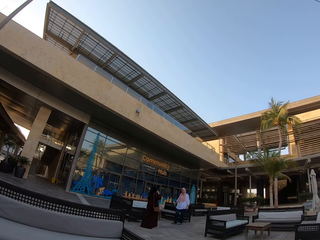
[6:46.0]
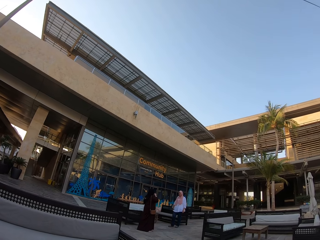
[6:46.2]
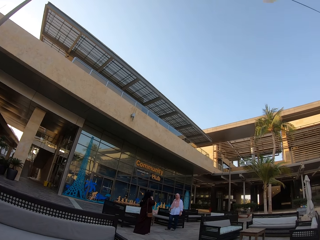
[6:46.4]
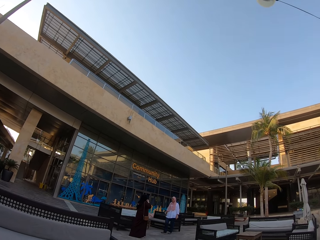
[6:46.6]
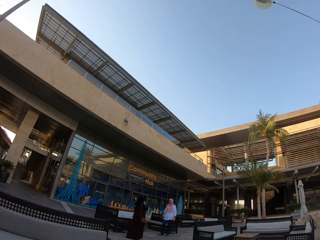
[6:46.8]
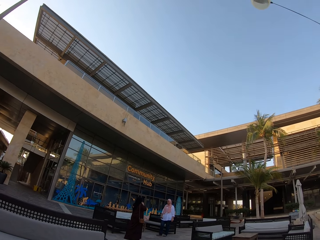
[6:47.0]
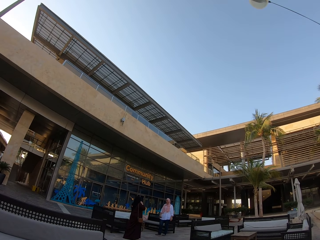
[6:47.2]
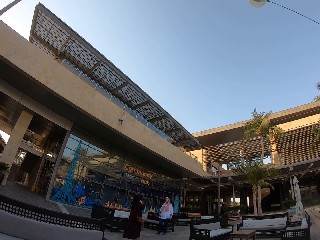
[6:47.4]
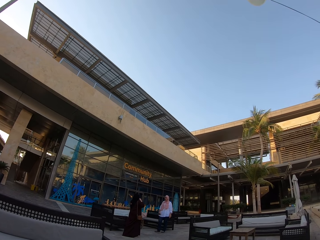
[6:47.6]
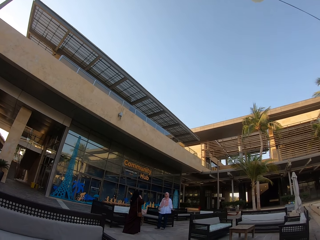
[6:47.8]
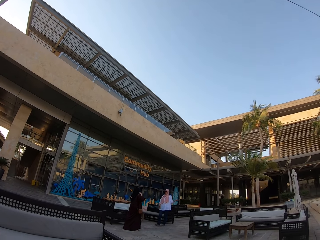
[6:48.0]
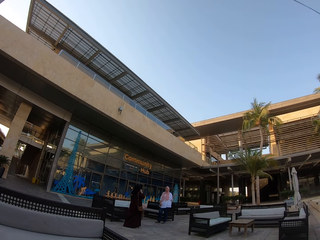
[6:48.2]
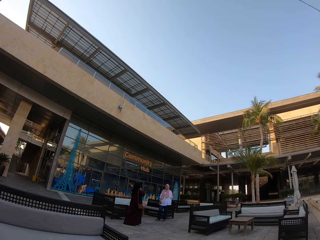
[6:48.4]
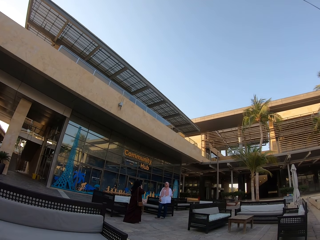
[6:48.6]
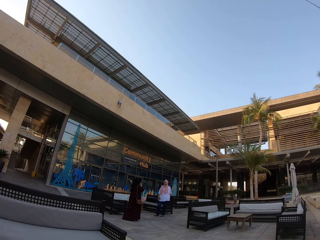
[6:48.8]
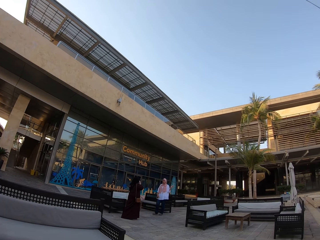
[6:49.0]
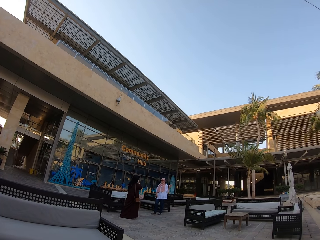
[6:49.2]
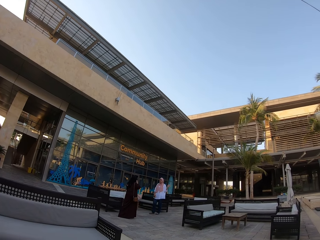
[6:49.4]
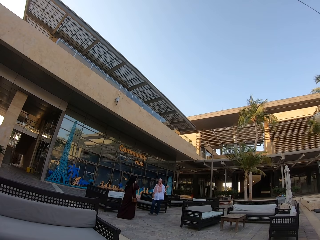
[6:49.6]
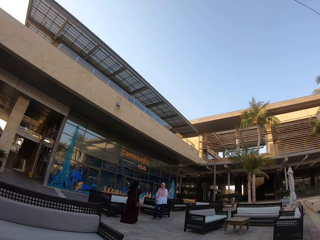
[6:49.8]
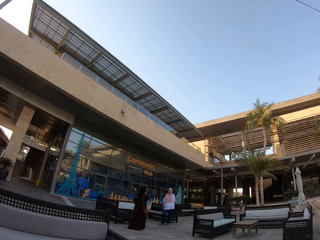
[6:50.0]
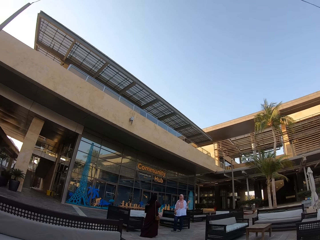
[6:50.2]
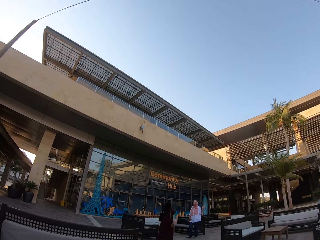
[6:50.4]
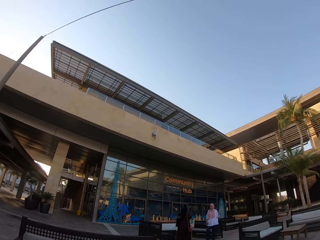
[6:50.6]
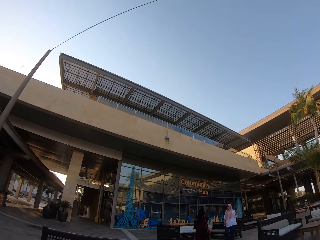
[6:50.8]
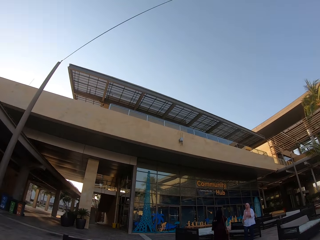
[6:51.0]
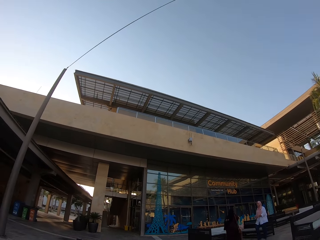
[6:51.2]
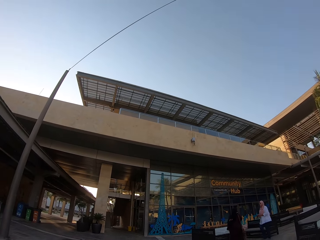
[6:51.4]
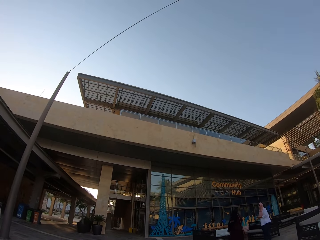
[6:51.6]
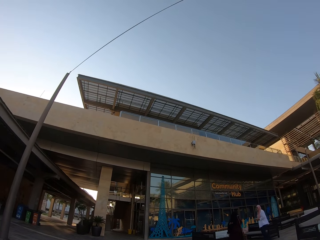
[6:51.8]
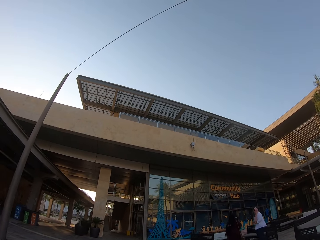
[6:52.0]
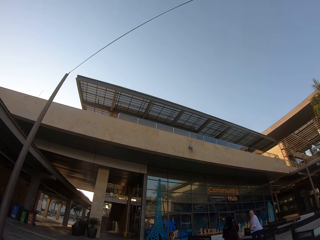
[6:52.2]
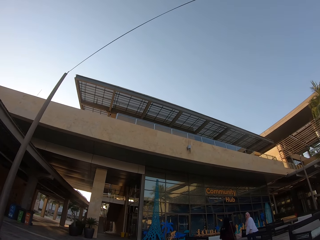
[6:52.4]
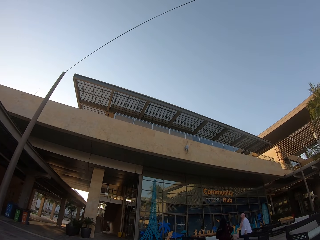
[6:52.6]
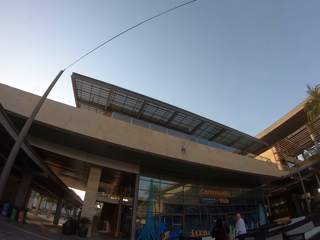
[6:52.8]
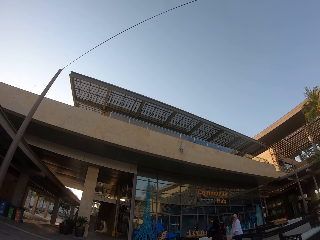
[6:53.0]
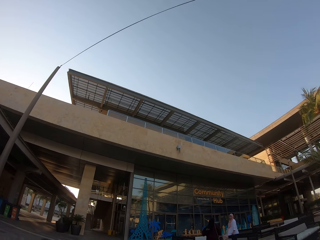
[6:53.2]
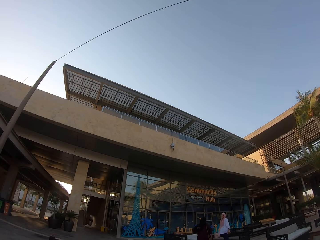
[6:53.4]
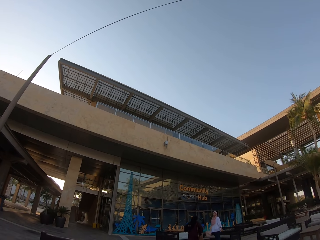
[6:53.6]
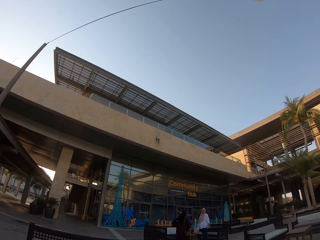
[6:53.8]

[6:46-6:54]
The camera wearer looks at the community hub.

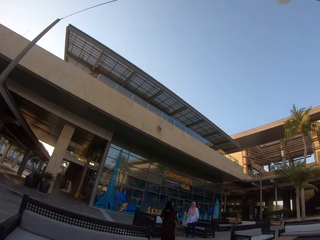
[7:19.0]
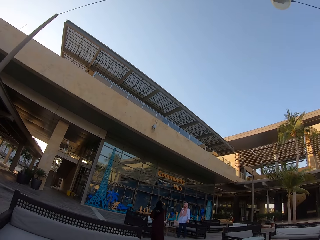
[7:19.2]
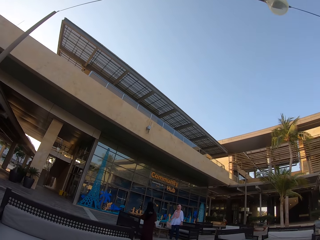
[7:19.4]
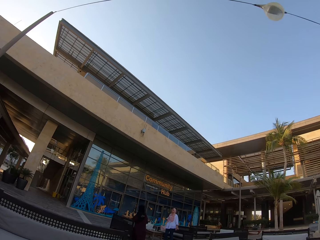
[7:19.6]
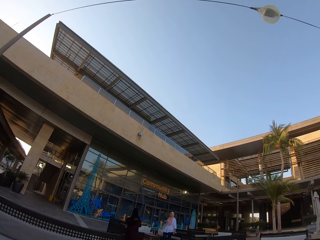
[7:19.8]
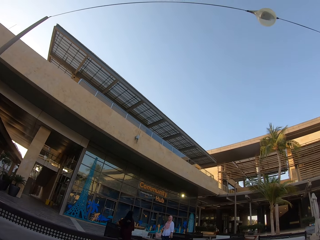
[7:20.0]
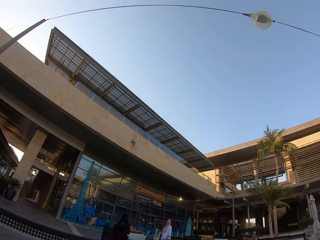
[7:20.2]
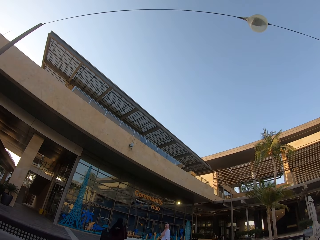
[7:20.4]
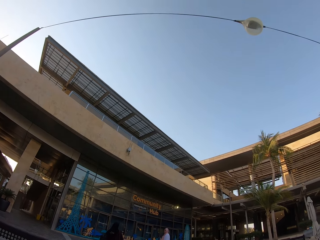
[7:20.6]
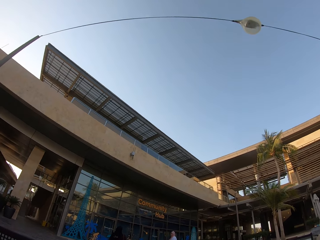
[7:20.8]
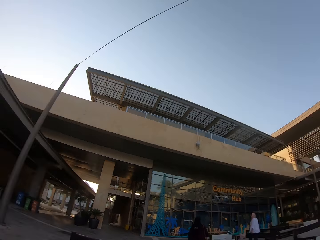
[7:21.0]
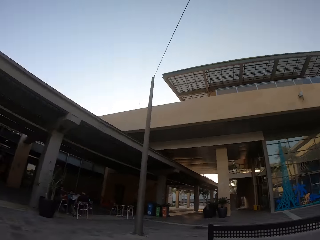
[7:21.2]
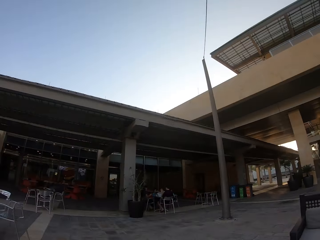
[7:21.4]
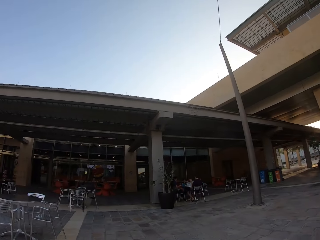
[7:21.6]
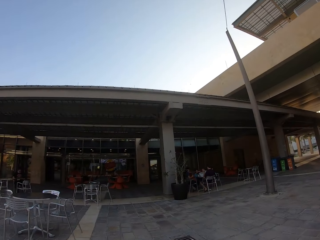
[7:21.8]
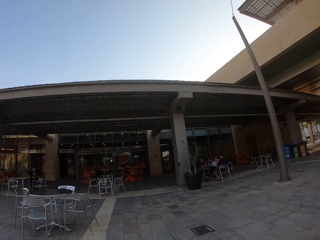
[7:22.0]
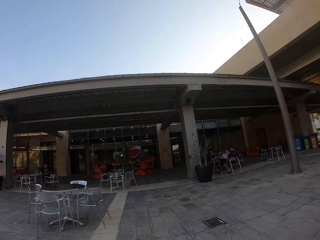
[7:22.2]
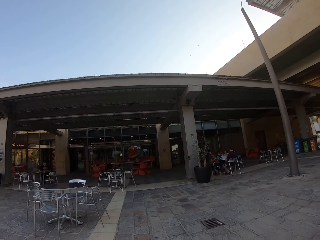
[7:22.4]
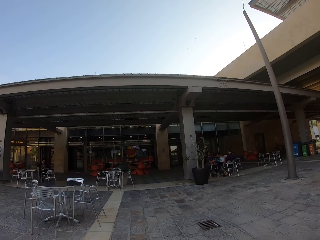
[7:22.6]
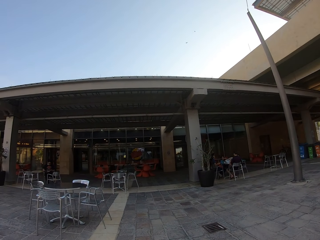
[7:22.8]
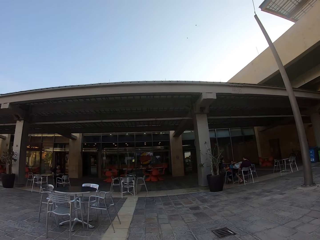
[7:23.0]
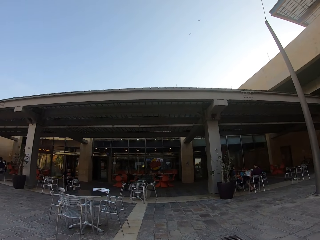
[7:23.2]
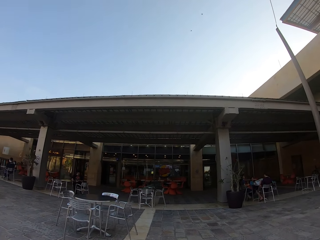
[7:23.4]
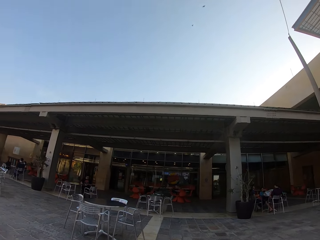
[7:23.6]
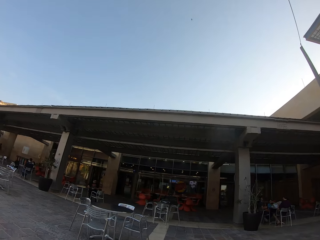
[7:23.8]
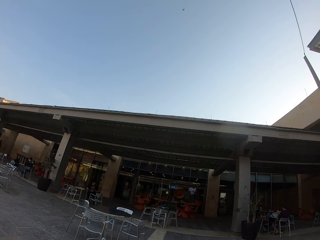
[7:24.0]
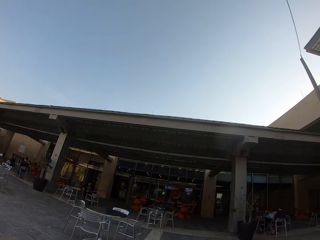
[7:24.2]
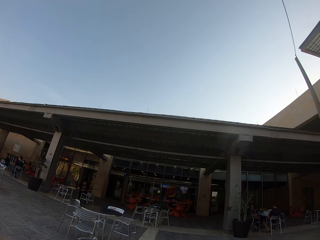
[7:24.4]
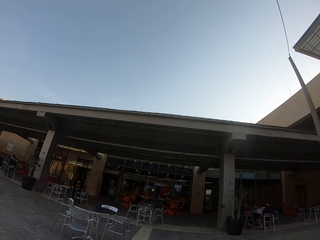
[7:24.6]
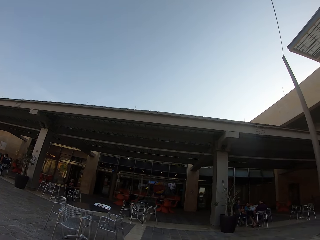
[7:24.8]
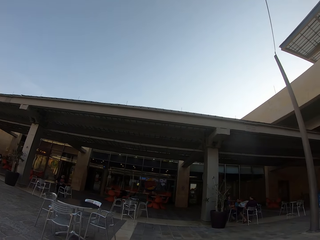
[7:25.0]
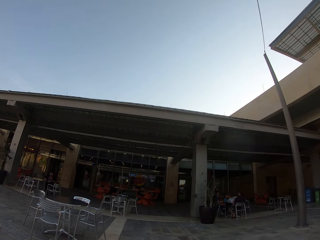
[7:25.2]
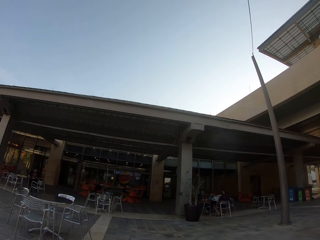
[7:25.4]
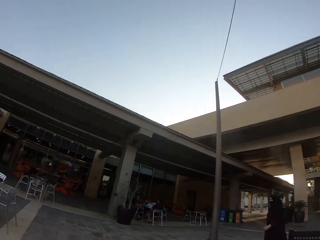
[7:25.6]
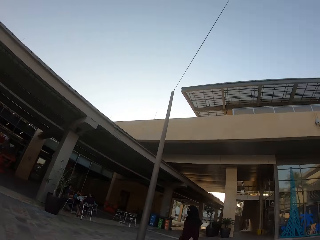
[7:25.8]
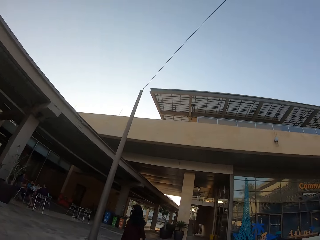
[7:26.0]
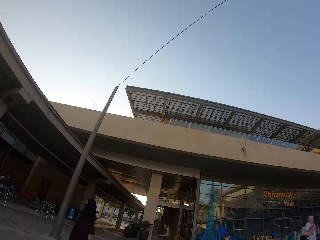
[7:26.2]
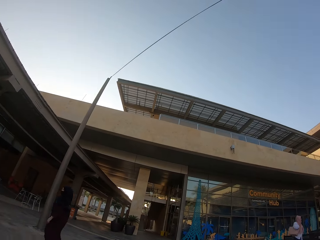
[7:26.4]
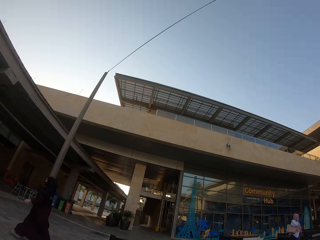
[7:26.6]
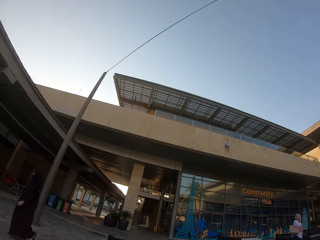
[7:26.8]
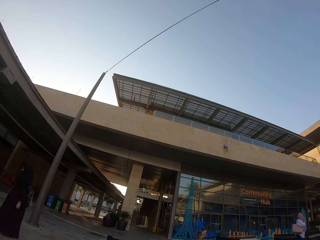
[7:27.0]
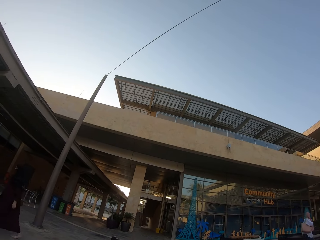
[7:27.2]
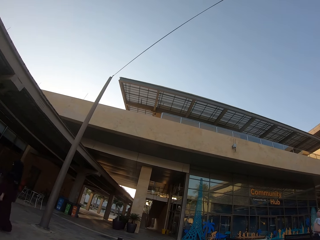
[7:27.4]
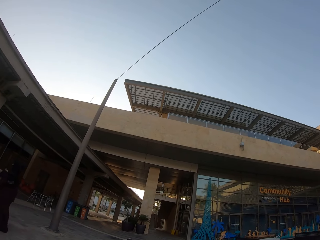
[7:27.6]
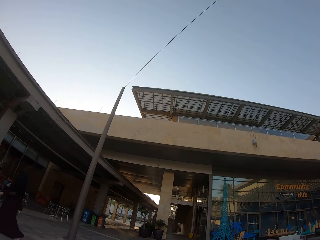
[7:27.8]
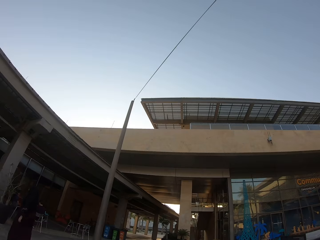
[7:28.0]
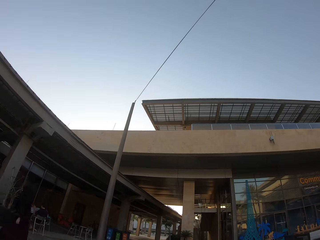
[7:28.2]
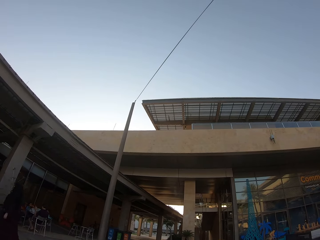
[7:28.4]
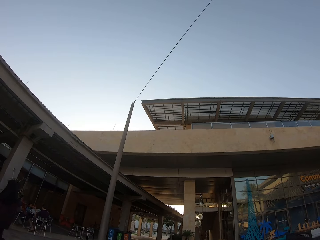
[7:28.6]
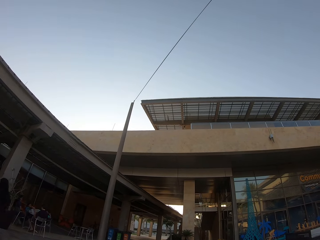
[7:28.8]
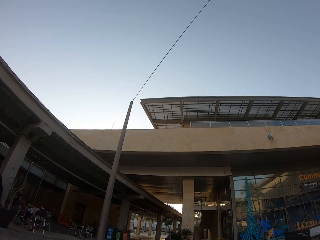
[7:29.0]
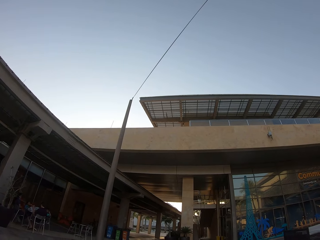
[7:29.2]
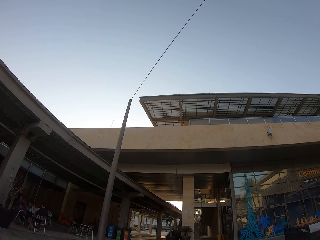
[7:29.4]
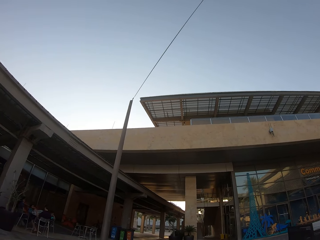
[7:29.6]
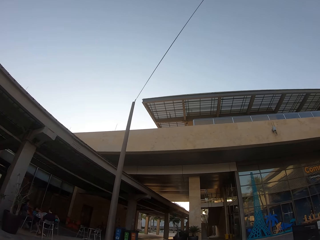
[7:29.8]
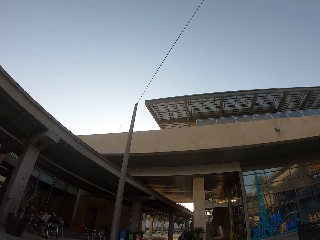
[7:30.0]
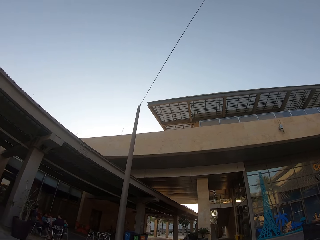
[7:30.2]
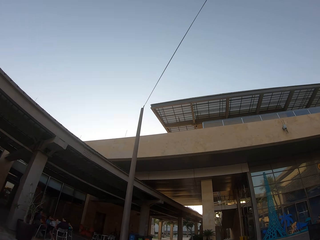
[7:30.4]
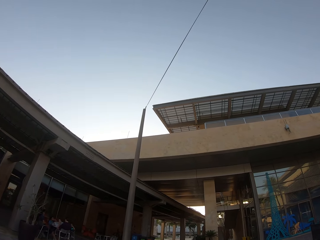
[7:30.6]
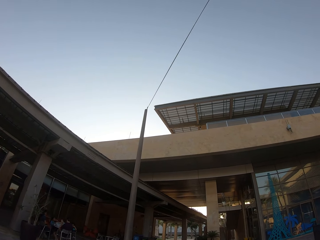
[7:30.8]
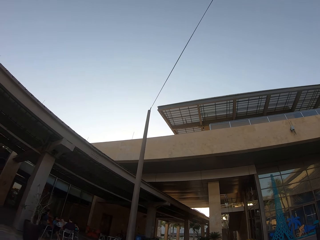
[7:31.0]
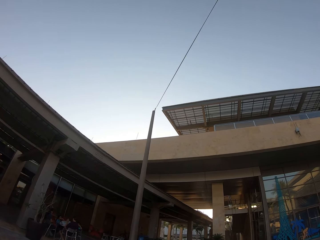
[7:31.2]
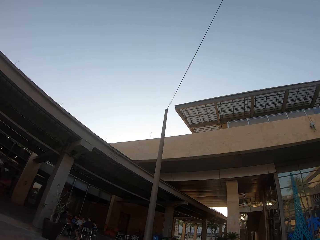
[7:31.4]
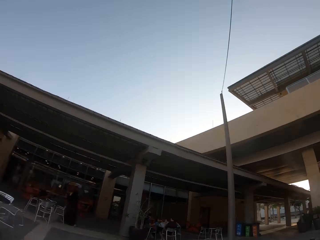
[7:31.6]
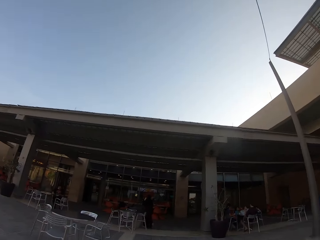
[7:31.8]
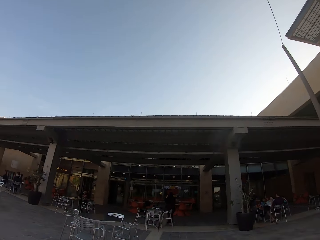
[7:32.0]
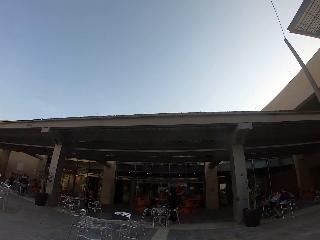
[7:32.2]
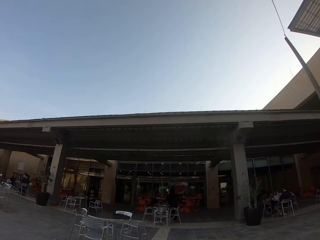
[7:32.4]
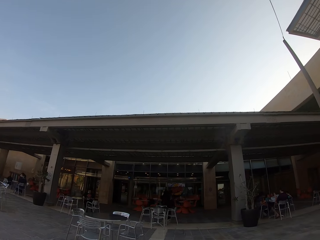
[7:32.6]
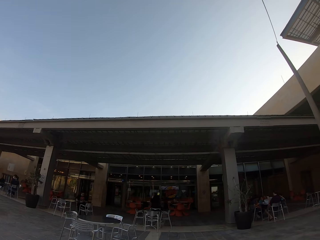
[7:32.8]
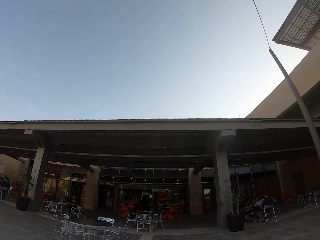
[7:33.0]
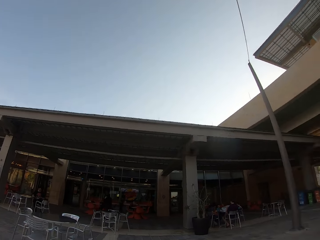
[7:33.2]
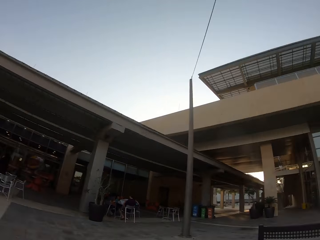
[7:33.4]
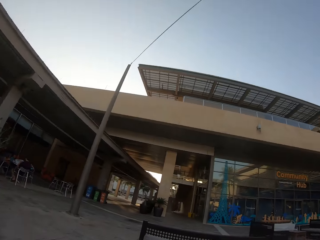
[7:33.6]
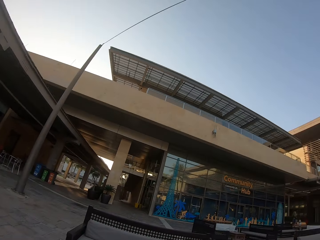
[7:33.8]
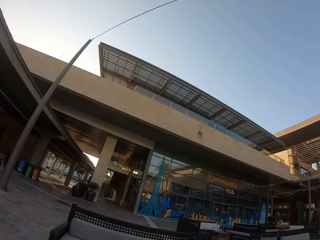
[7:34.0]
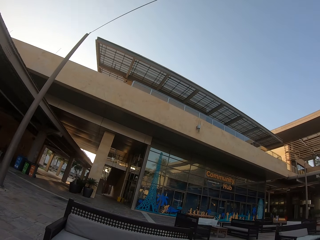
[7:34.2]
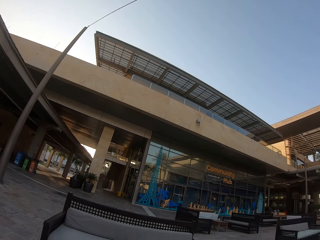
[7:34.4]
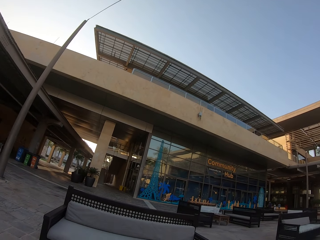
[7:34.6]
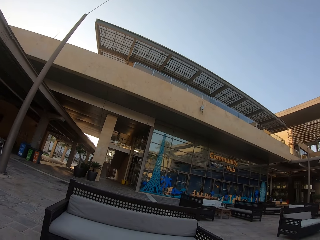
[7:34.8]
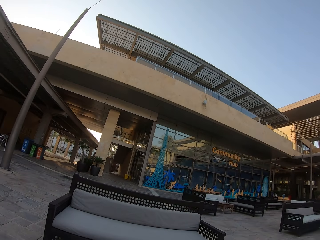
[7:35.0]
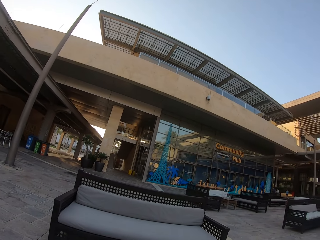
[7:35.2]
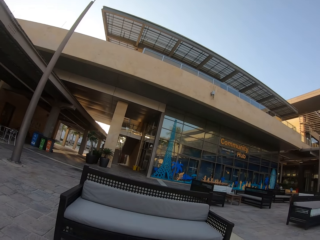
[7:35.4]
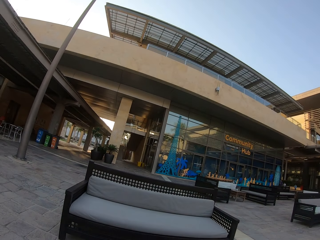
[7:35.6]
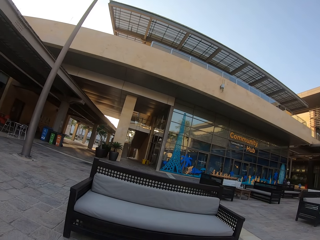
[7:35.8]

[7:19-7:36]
The camera wearer turns to the left. They turn to the right. They look at the community hub. They turn to the left. They turn to the right.
